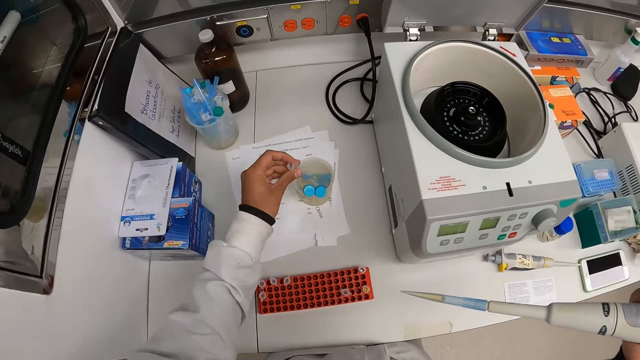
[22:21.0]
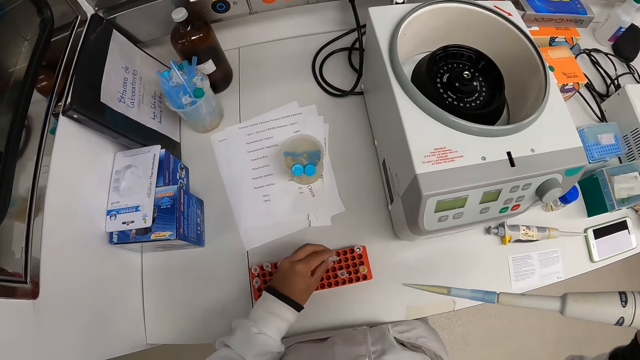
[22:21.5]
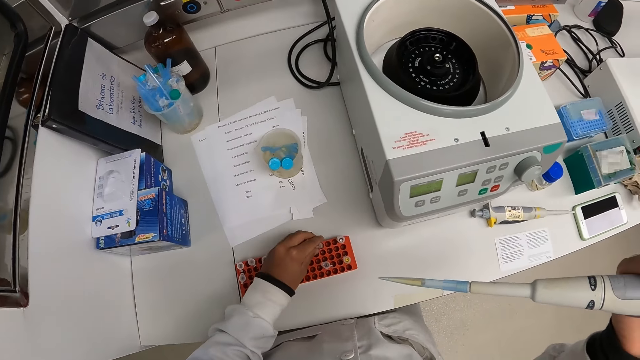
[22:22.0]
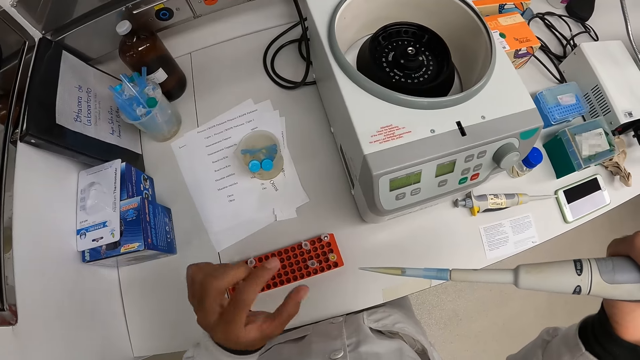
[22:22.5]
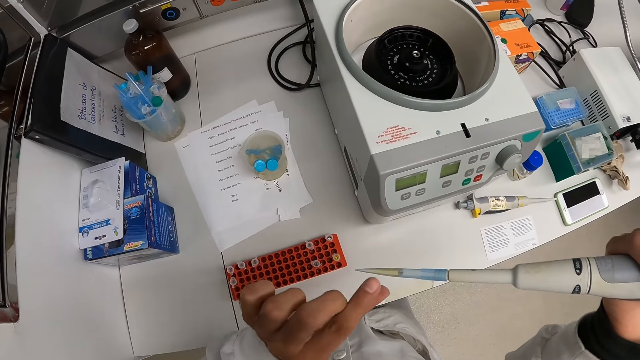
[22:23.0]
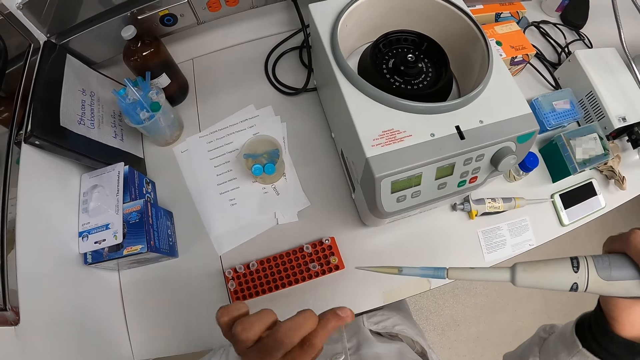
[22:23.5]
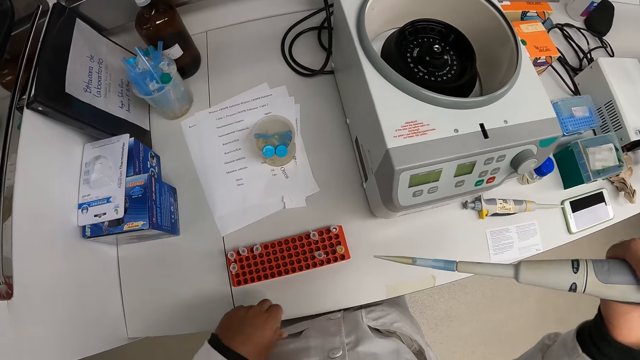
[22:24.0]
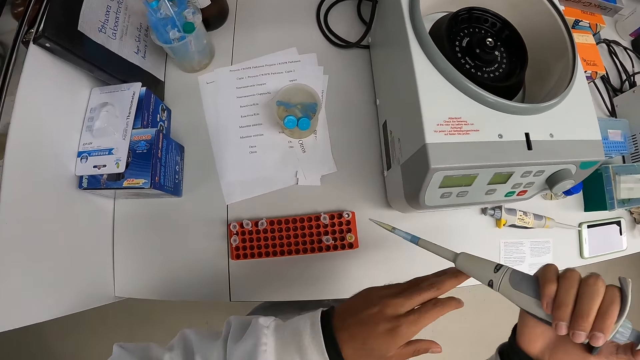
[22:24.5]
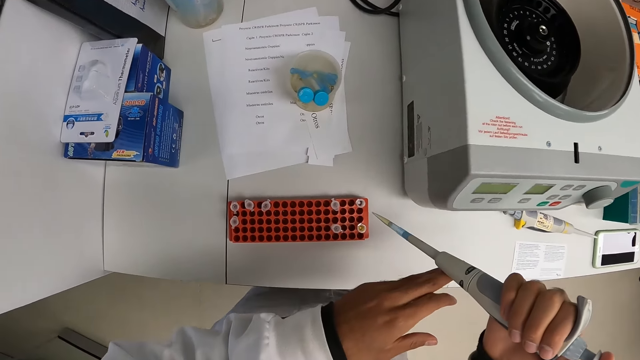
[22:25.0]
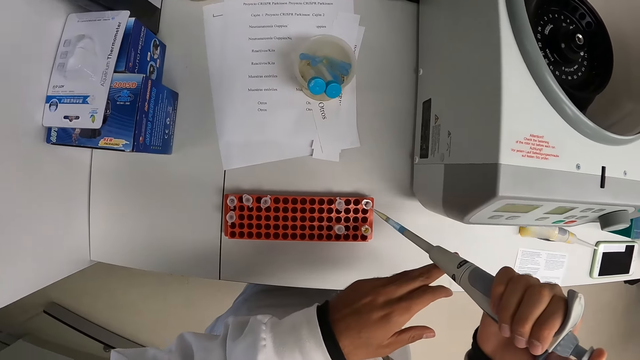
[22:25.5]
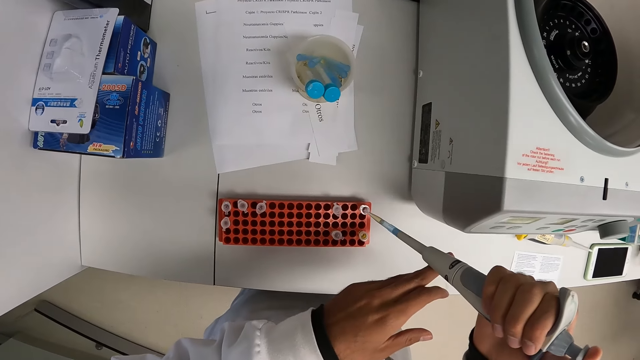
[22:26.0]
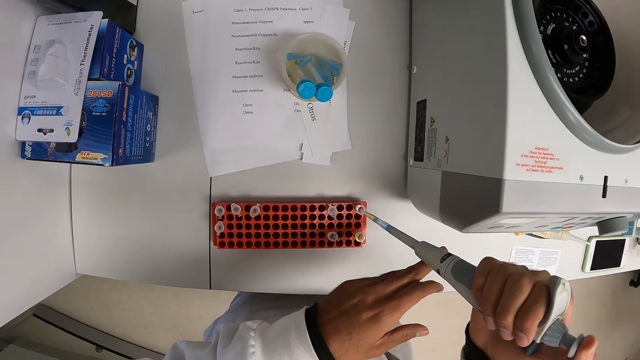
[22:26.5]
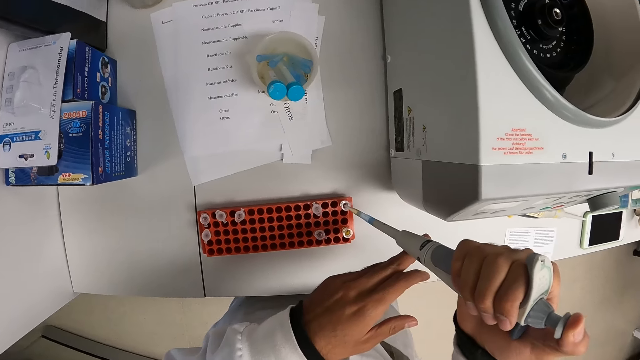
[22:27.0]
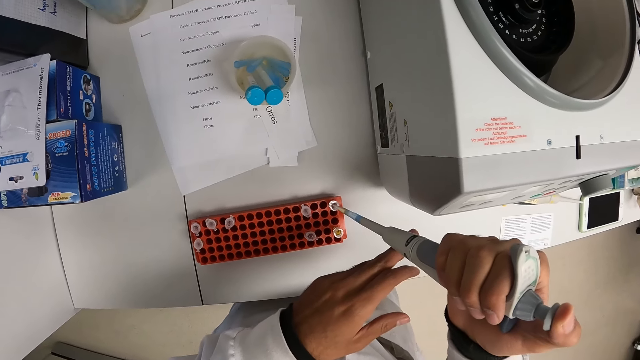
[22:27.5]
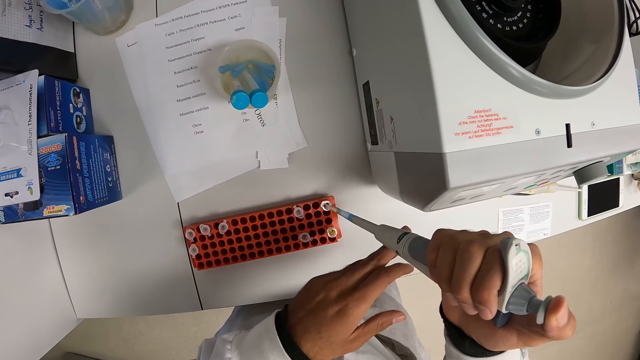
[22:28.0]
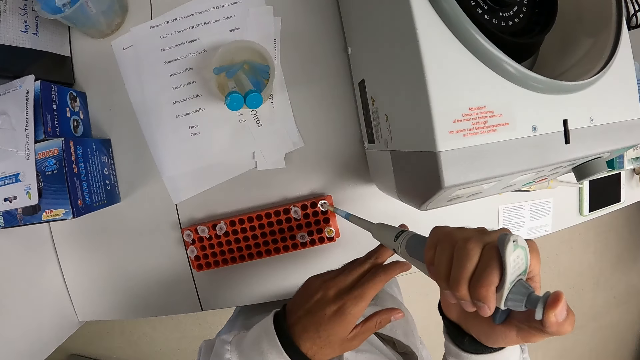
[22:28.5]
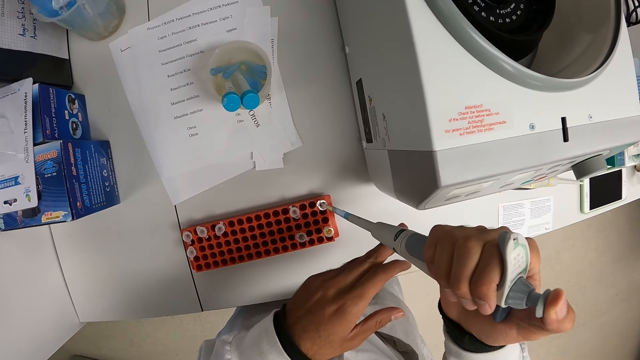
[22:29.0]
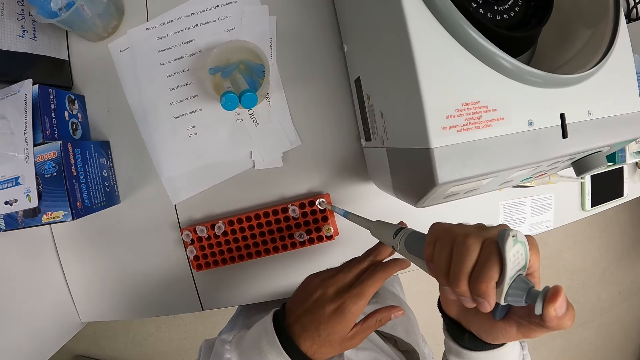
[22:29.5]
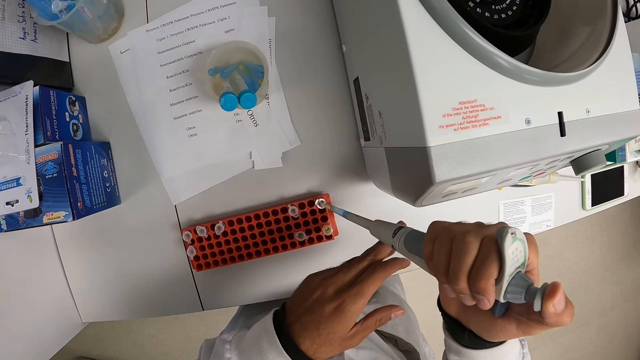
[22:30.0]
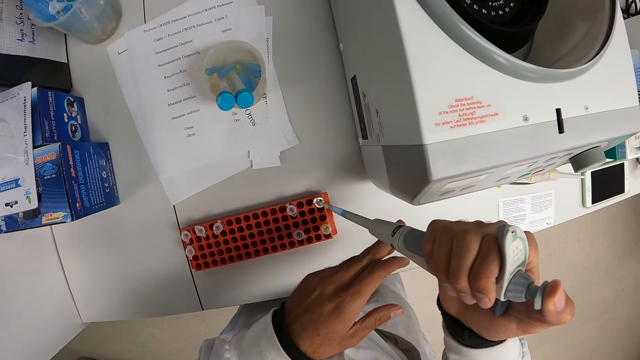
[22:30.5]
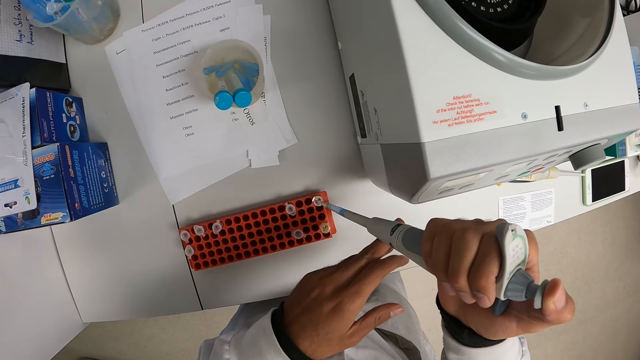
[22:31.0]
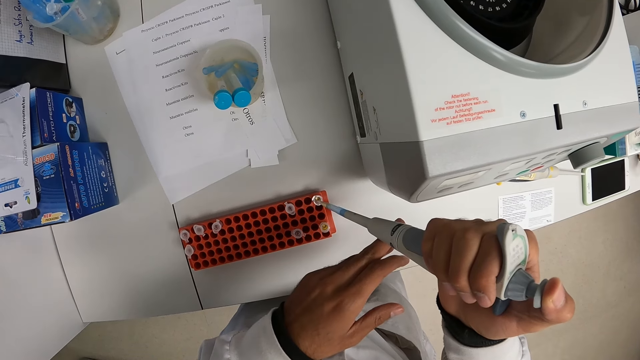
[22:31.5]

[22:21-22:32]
The camera wearer drops the lab container in his left hand inside the rack. He removes dirt from the tip of the pipette with his left hand. He presses the chemical from the pipette into the lab container inside the rack.

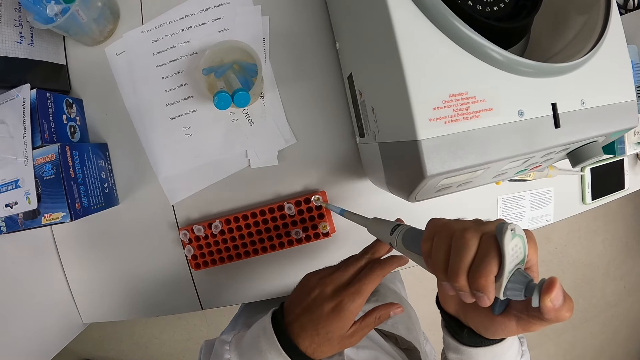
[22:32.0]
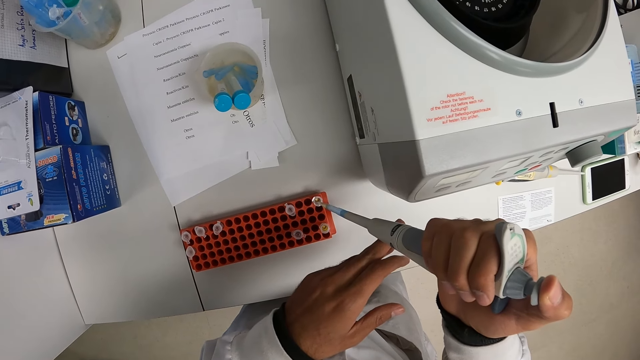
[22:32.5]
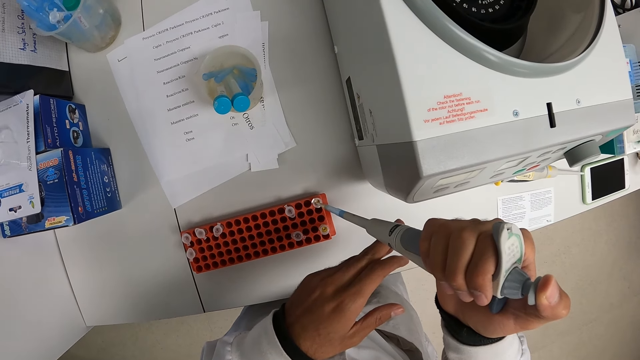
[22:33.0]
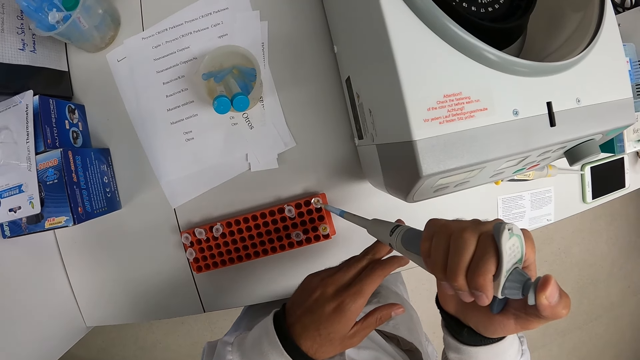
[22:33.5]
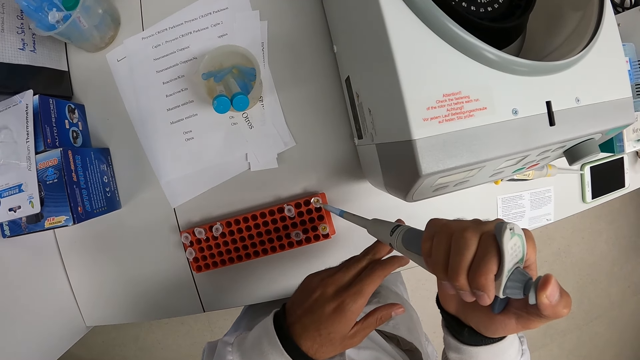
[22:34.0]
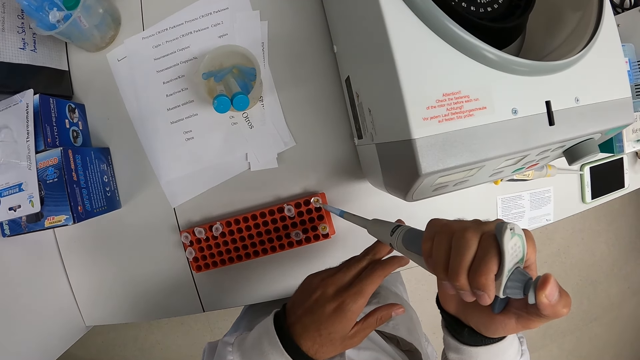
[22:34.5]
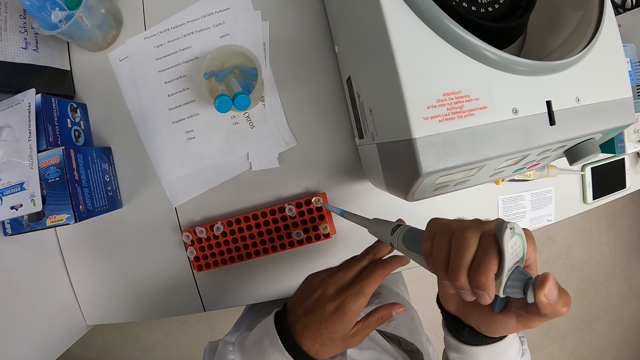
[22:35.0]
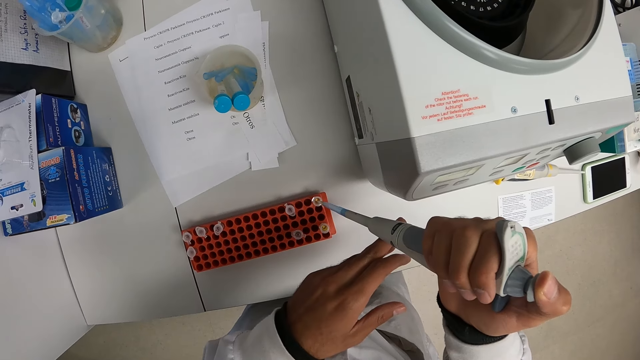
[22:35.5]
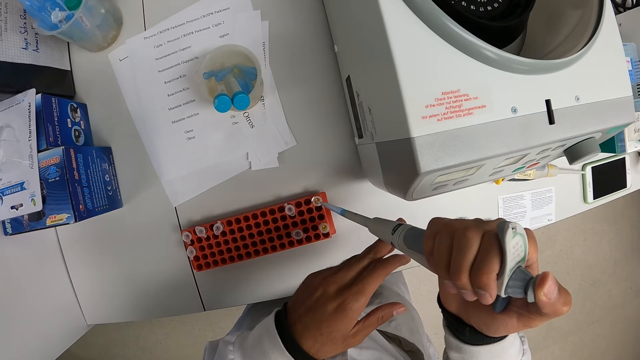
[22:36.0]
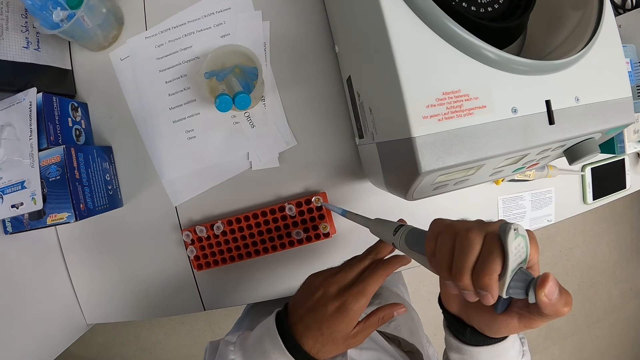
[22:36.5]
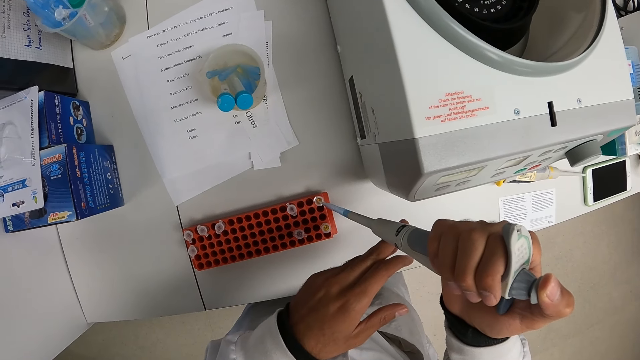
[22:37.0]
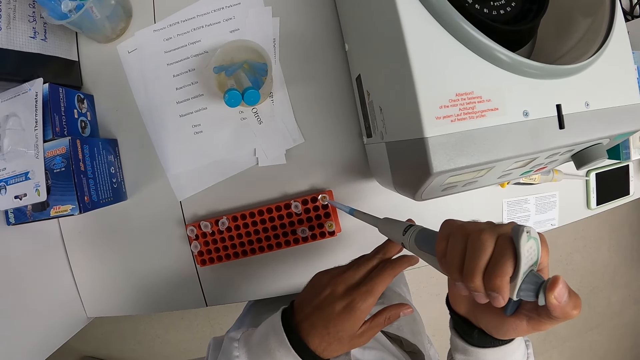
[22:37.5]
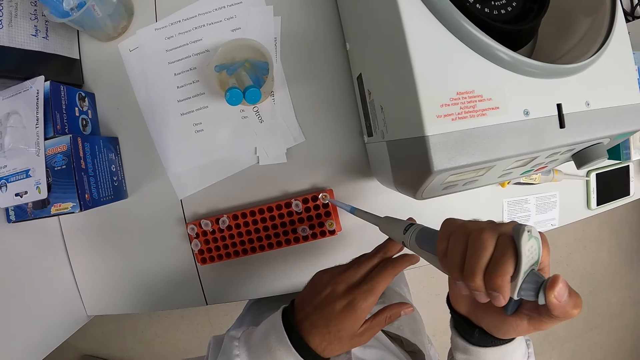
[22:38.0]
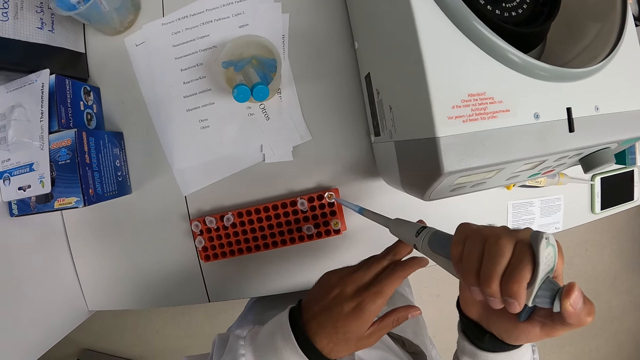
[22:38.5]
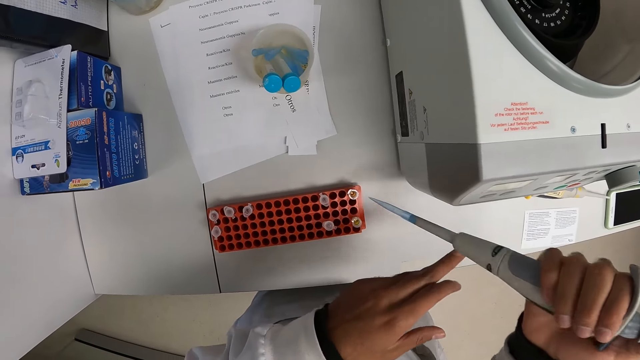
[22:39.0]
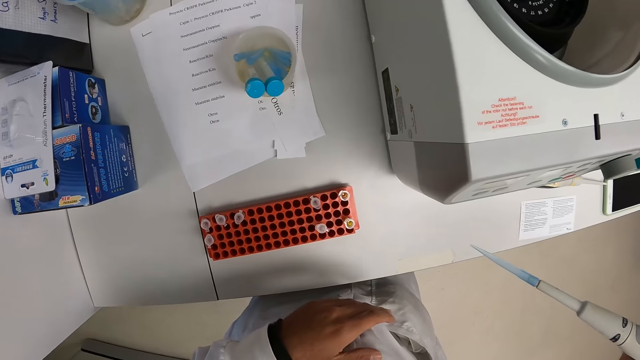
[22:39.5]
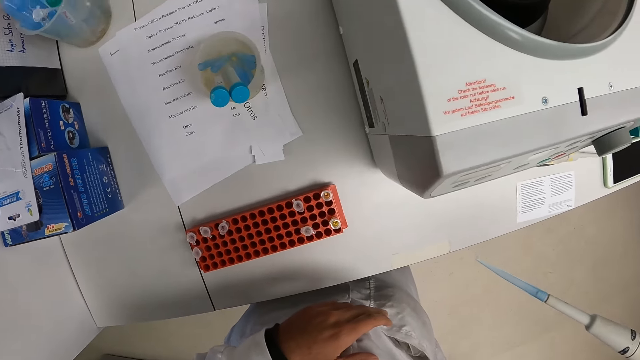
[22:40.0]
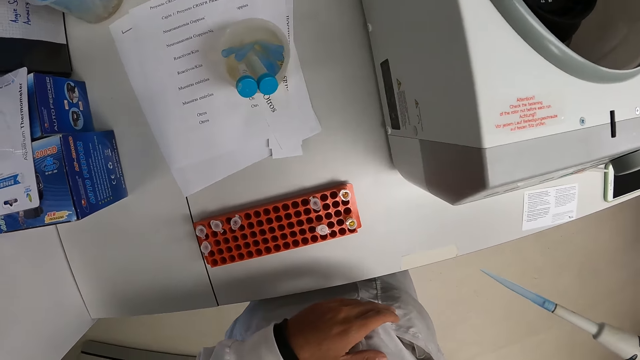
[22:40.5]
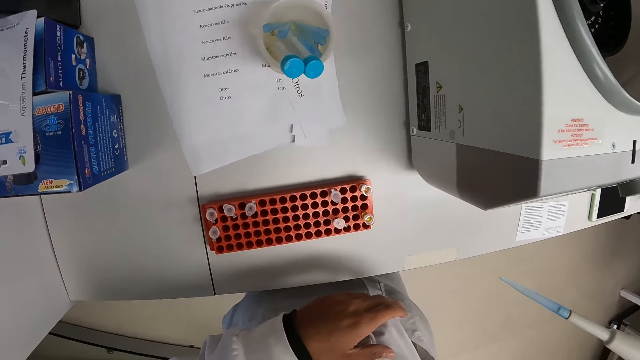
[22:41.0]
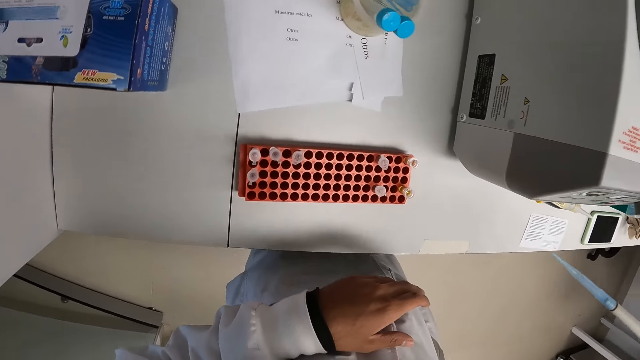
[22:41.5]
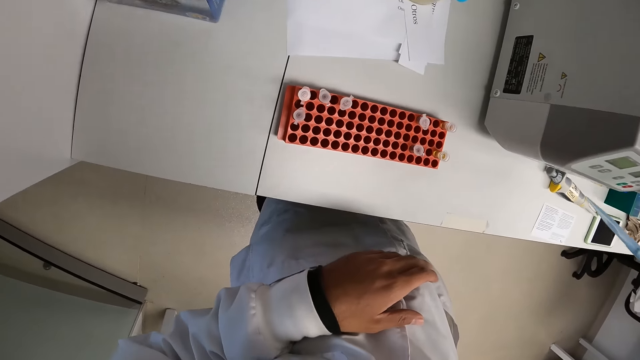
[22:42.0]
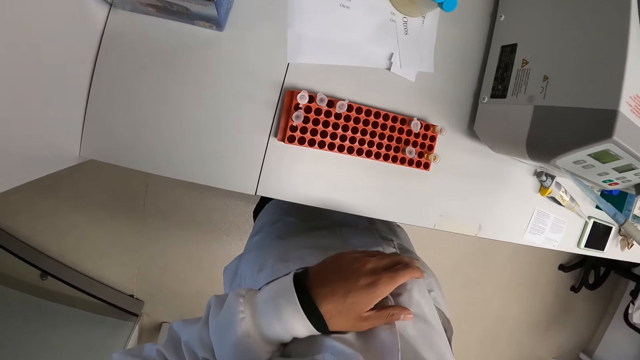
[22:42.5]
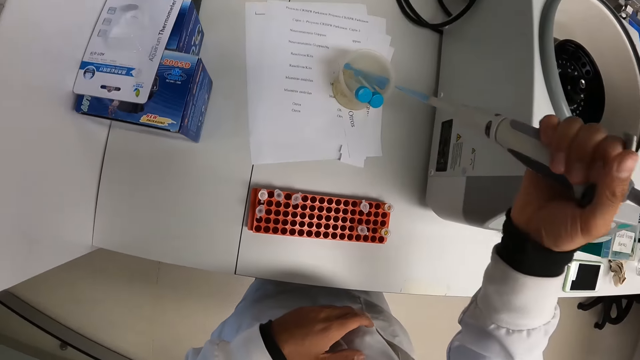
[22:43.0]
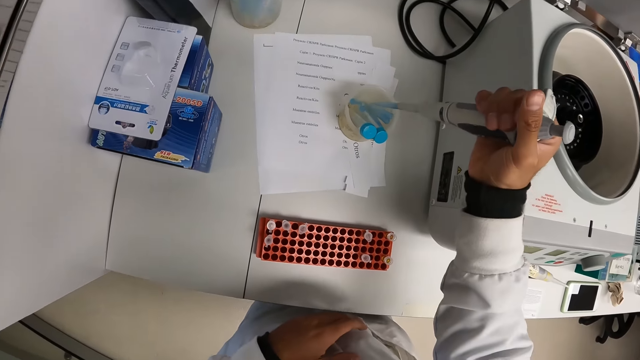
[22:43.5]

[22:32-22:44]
The camera wearer presses the chemical from the pipette into the beaker on the countertop.
